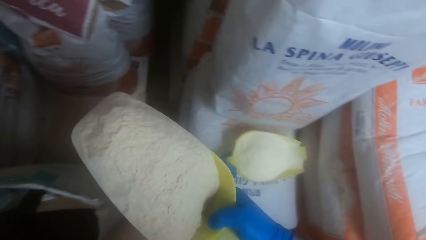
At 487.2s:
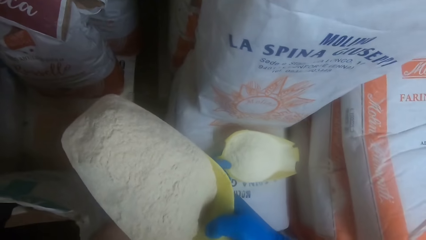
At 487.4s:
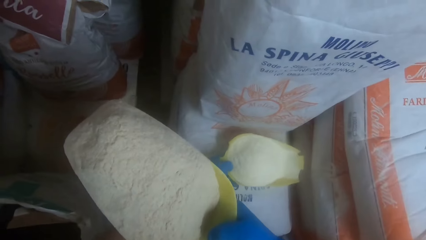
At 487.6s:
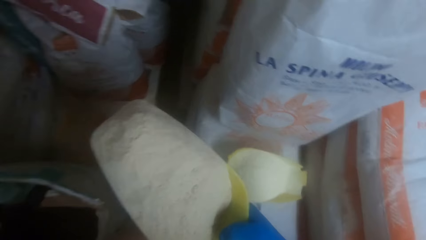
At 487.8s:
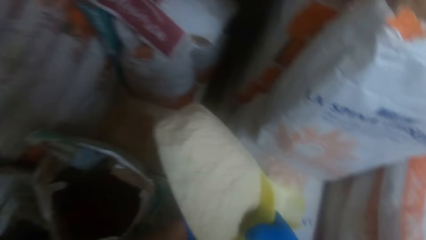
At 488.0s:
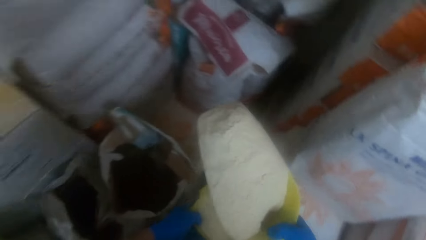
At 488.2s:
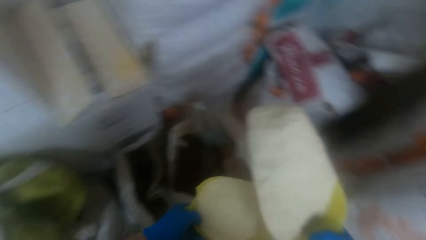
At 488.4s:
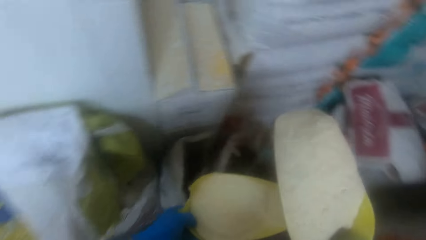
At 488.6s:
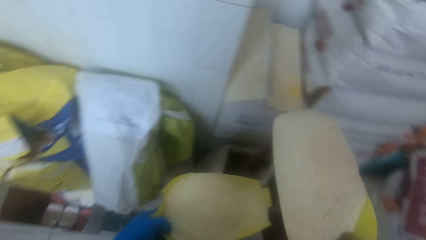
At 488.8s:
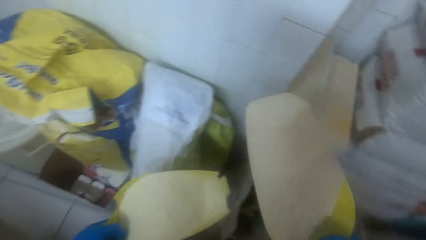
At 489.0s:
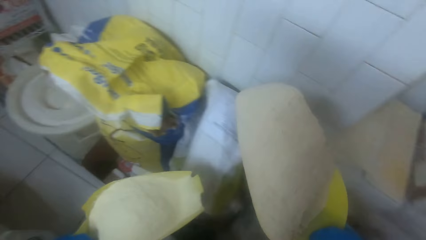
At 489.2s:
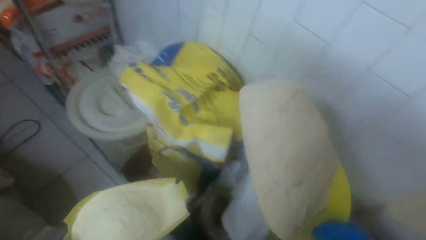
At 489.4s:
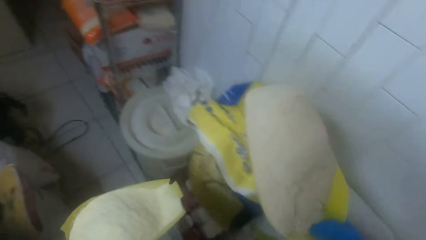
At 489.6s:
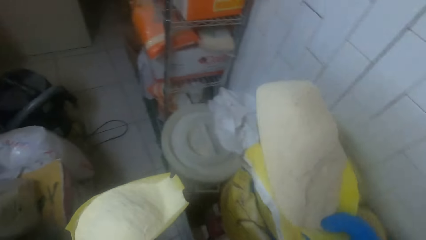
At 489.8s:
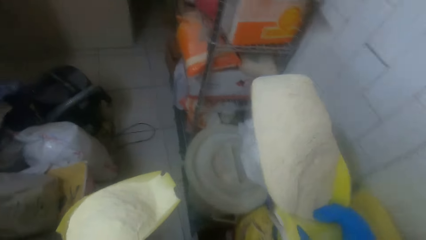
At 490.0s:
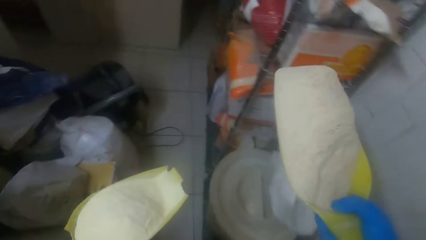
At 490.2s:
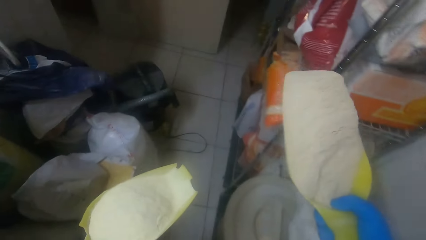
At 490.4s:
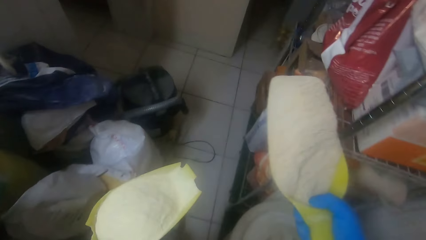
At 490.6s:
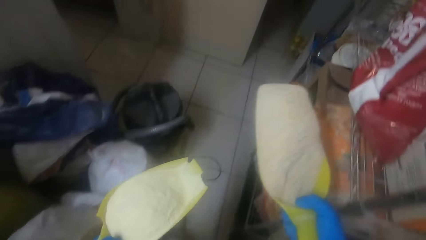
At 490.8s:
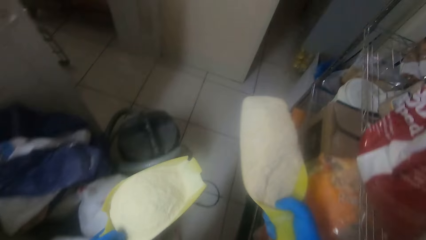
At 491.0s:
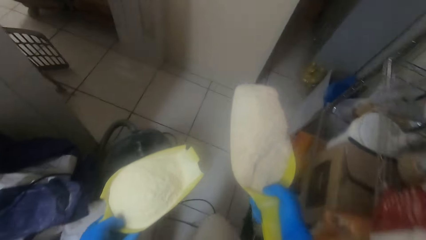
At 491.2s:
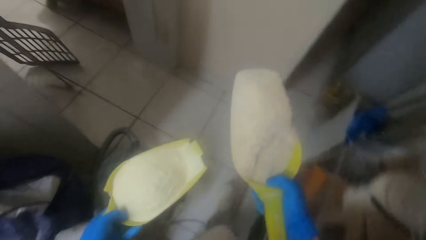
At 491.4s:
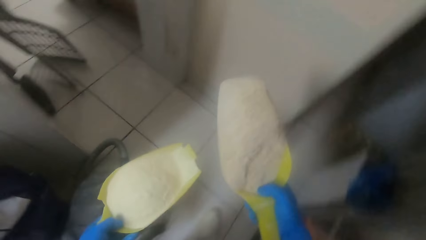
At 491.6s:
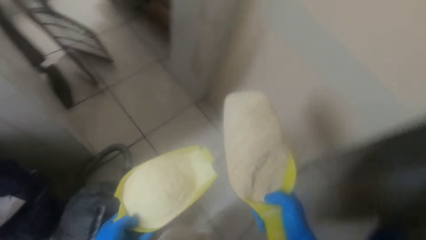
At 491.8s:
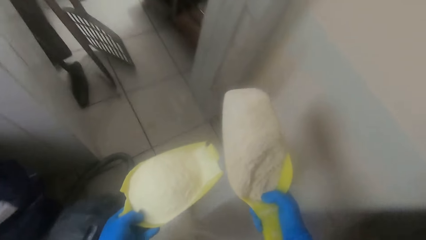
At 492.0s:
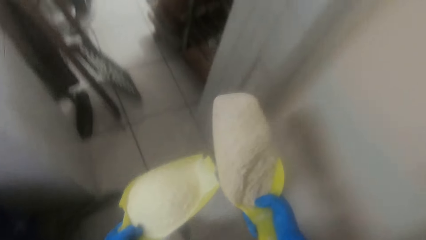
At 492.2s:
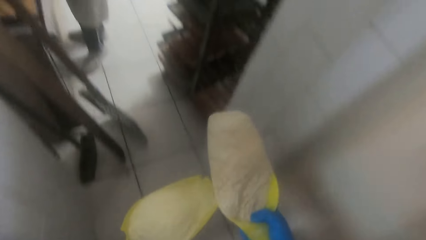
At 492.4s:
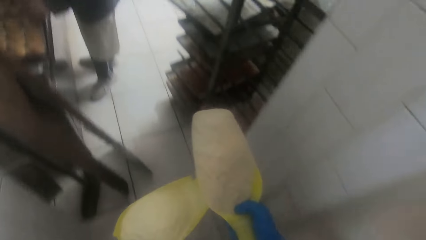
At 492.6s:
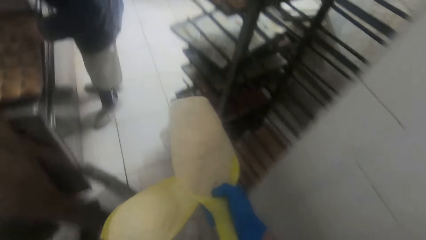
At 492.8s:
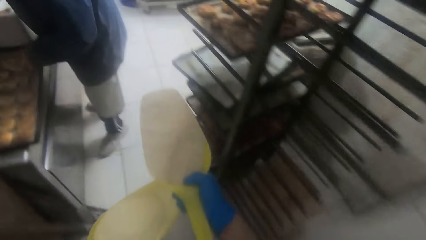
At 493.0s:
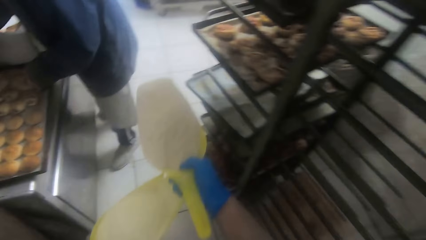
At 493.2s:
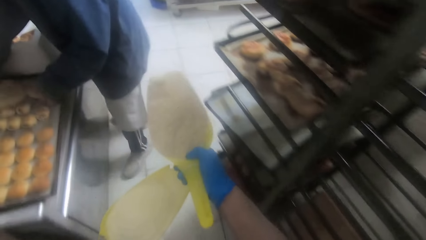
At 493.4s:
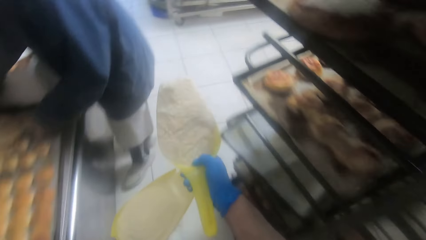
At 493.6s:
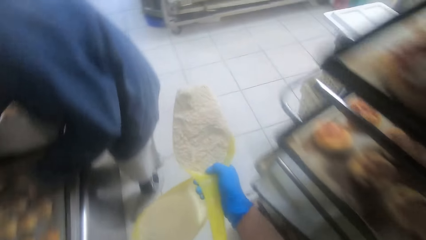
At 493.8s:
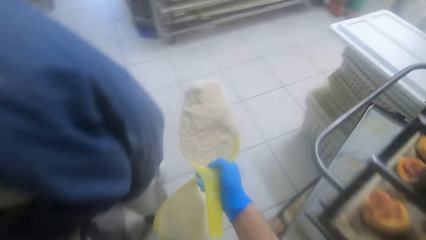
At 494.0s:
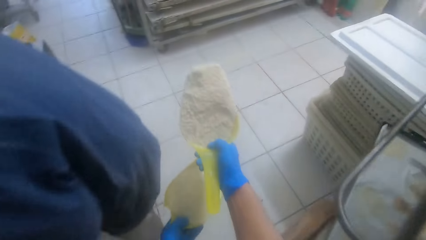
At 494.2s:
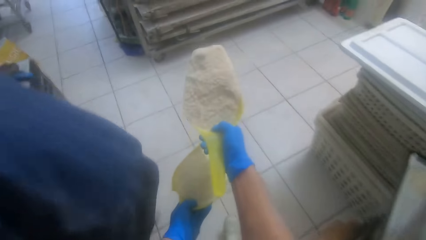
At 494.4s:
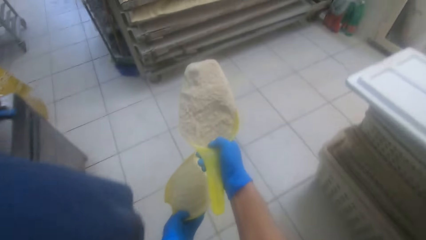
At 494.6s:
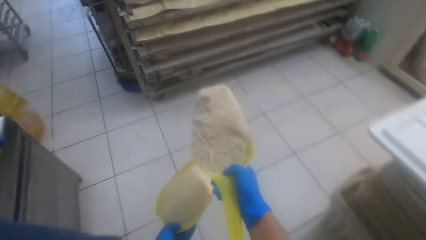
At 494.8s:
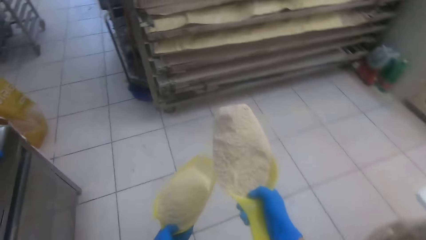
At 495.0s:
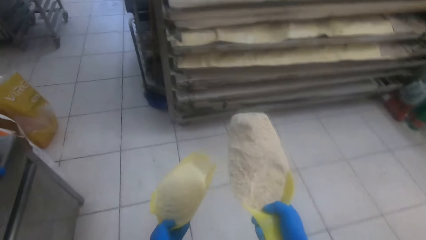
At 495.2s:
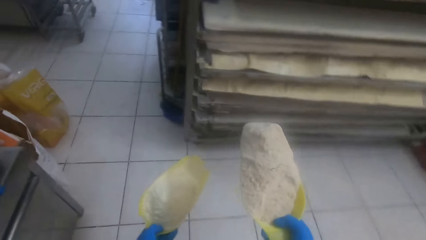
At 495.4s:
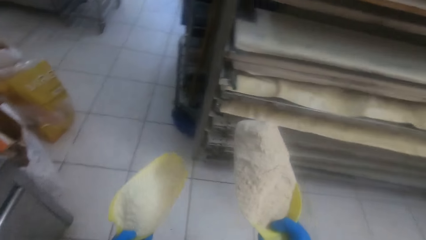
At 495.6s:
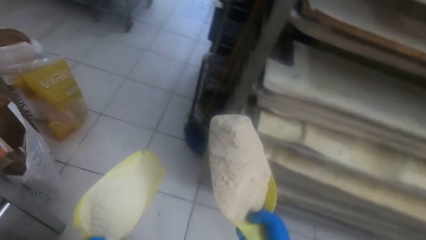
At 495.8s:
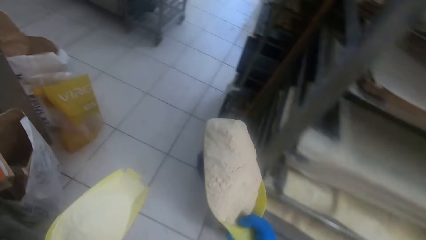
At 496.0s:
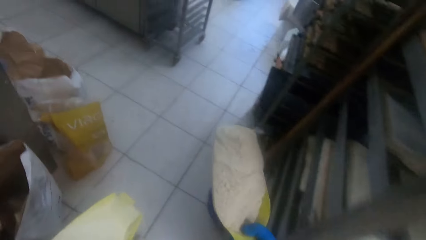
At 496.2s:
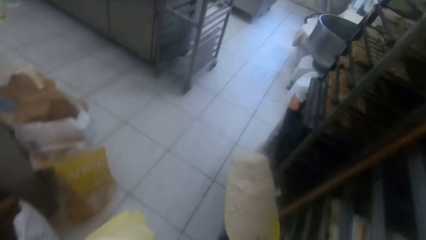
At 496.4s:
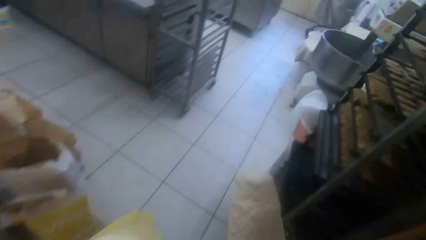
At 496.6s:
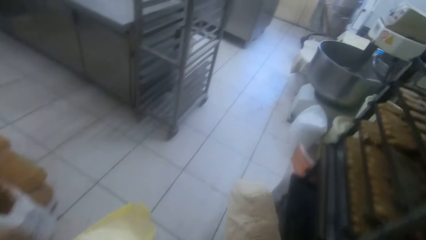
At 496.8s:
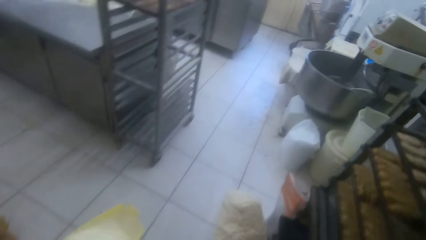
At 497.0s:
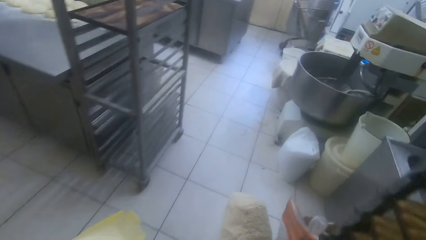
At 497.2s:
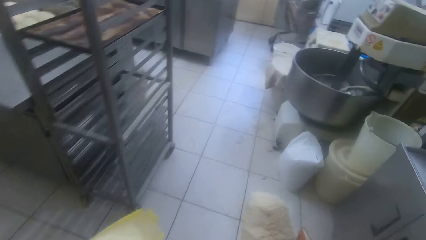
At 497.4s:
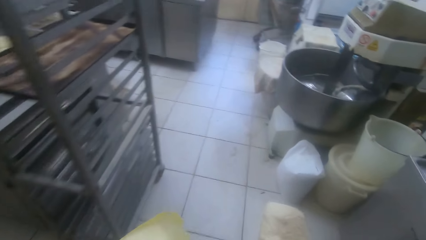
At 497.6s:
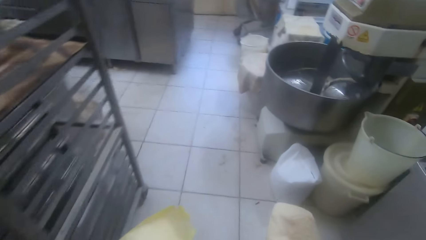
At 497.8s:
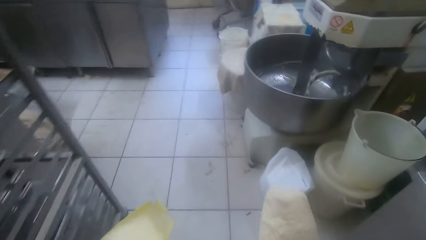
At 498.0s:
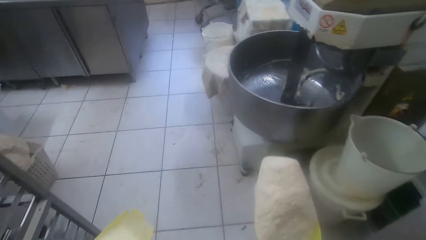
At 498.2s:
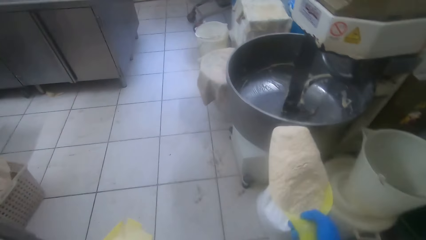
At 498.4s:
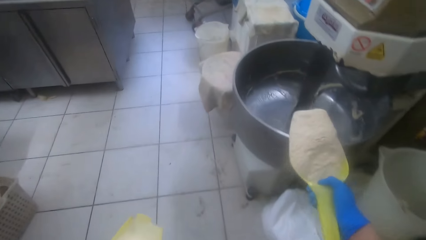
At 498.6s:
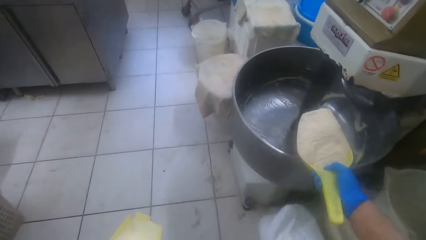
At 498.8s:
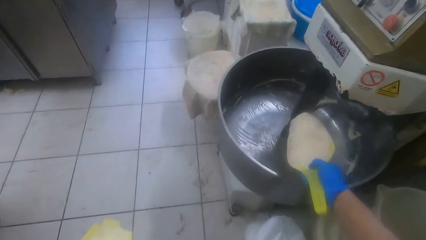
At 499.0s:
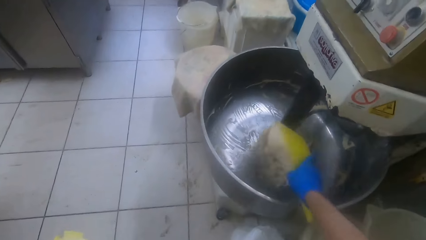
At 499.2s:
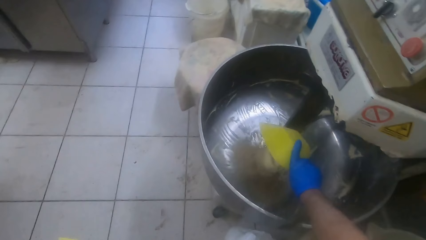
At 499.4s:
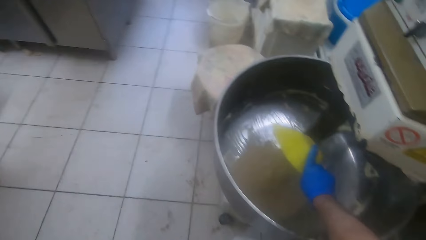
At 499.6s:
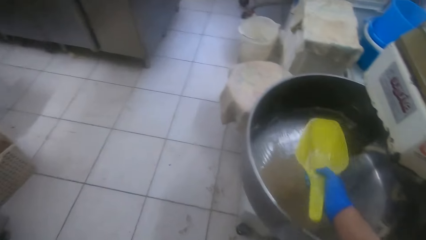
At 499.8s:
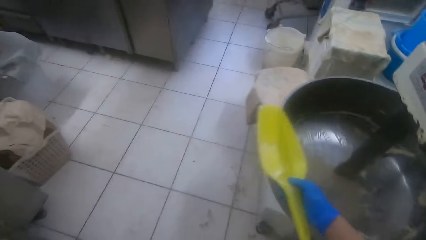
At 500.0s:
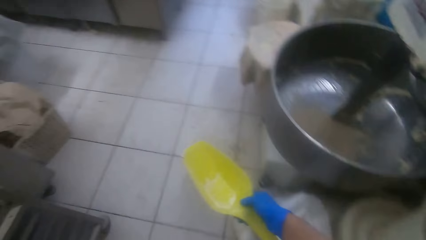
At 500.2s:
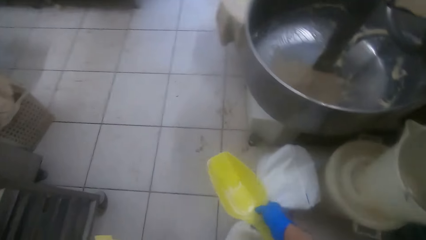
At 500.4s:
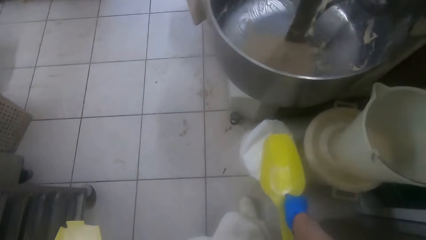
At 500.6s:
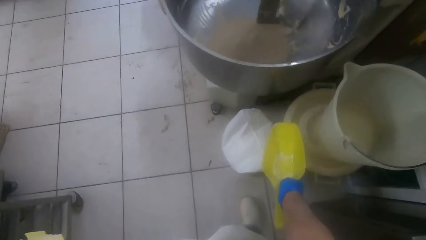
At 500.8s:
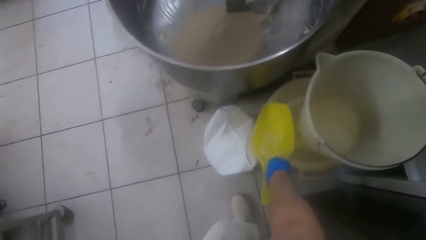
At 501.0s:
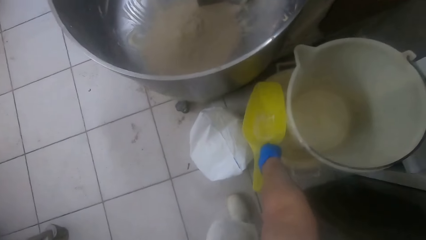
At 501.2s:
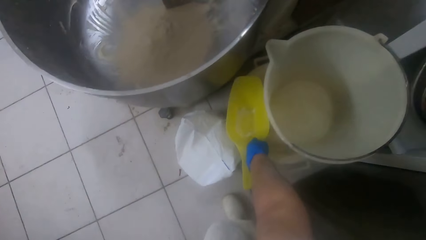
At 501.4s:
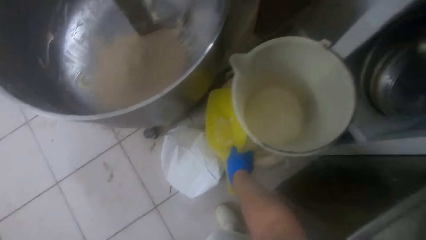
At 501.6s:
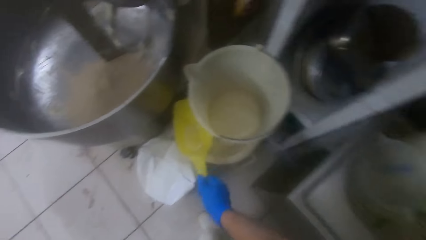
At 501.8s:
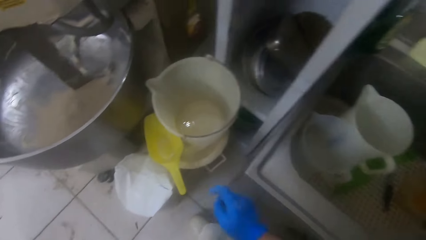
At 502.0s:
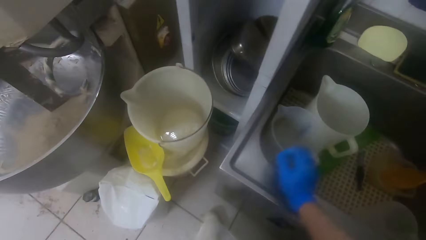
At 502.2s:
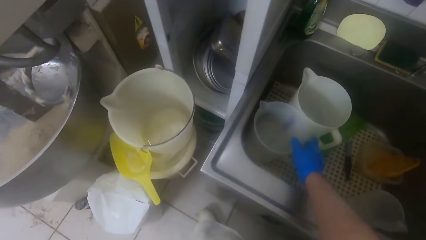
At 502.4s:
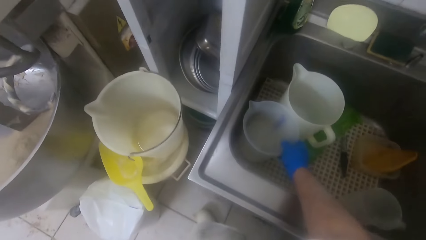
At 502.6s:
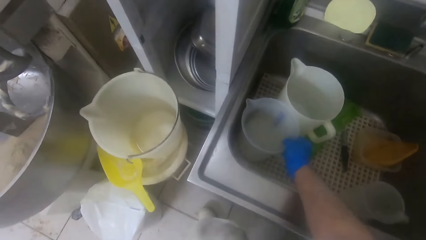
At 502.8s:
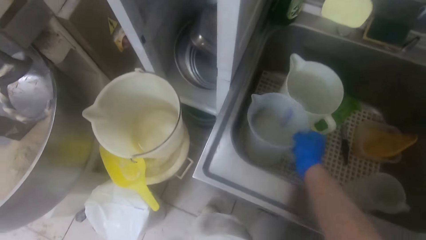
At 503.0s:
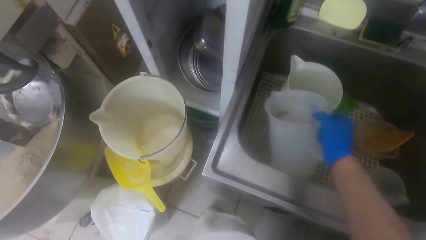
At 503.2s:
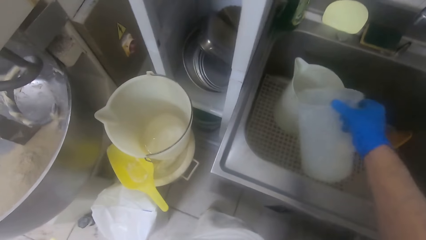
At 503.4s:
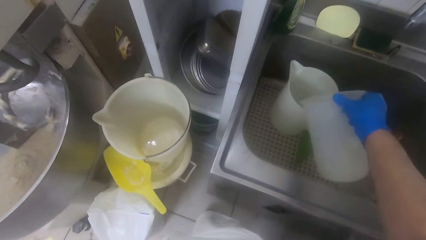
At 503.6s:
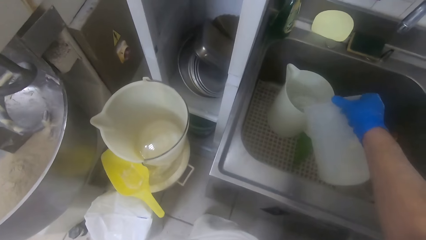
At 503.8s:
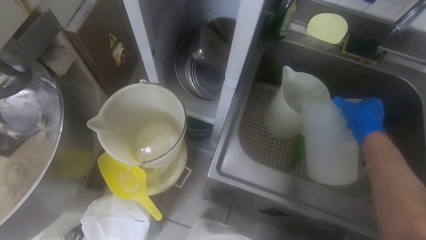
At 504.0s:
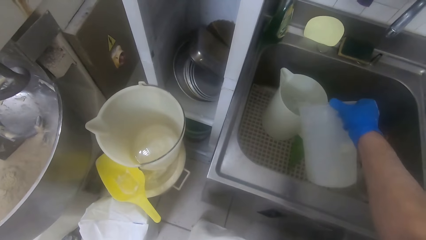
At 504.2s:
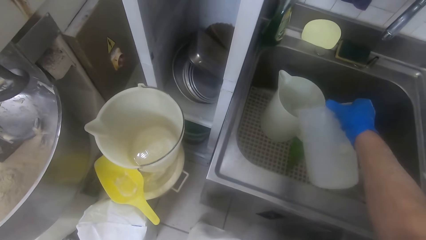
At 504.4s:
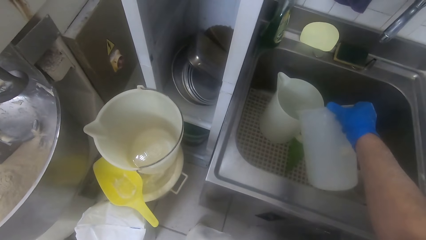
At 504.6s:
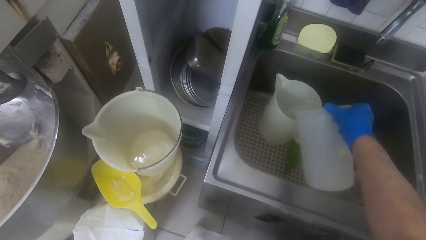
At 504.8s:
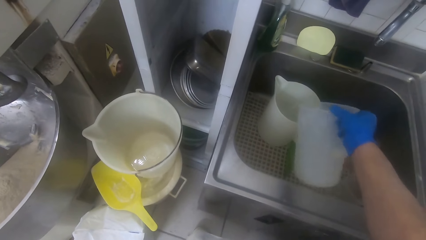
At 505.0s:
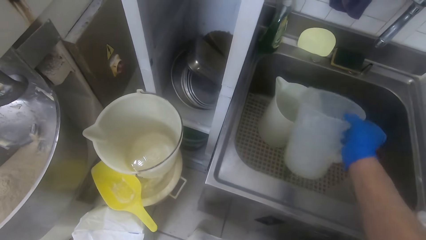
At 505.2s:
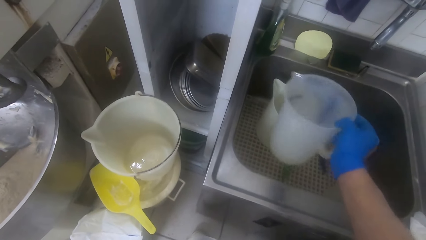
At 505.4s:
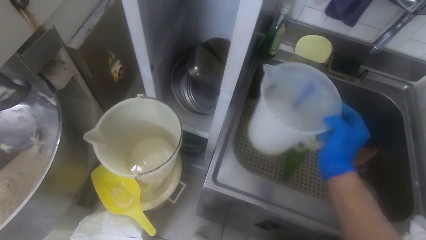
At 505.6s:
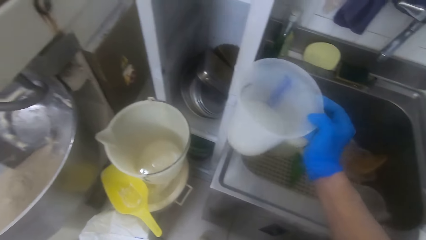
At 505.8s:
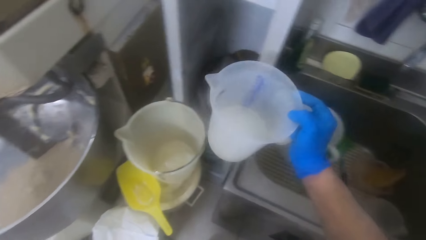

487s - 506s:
The camera wearer picks up the scooping spoon. He walks away with the spoons of flour. He walks around the kitchen. He pours the flour into the mixer. He drops the yellow plastic spoon beside a white bucket. He carries the plastic jug from the sink with his right hand. He pours water from the plastic jug into a second plastic jug in the sink.
